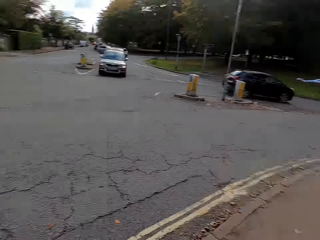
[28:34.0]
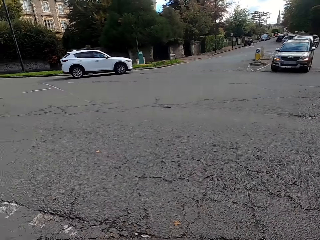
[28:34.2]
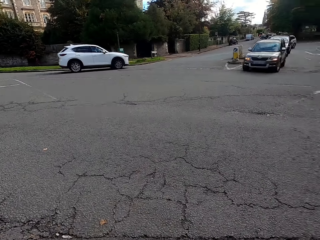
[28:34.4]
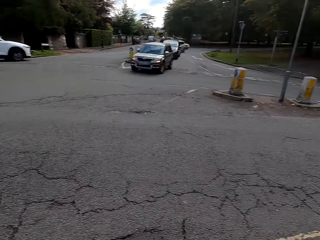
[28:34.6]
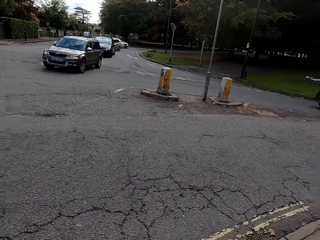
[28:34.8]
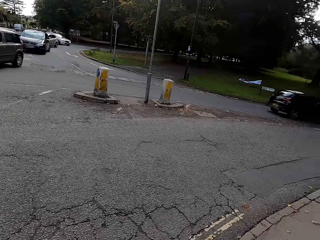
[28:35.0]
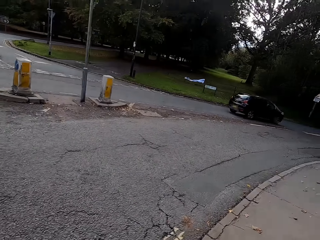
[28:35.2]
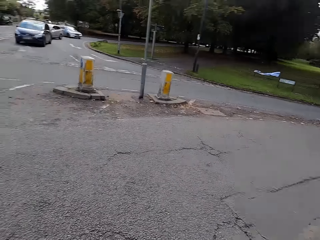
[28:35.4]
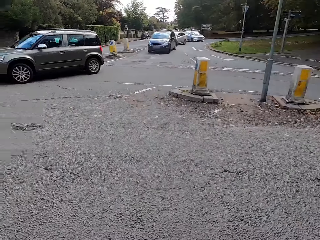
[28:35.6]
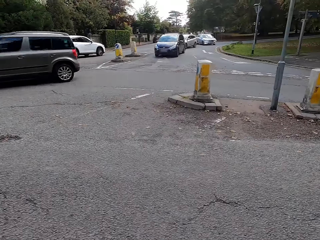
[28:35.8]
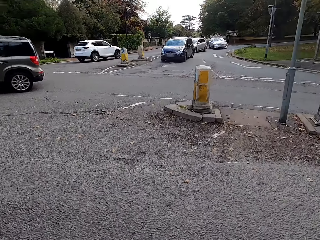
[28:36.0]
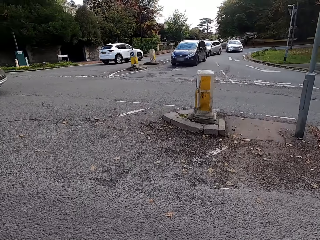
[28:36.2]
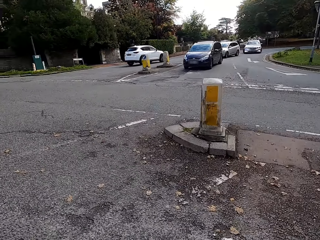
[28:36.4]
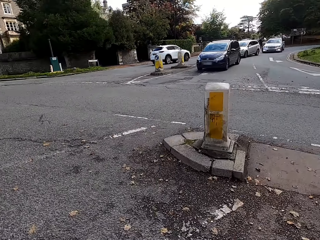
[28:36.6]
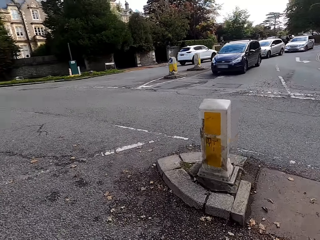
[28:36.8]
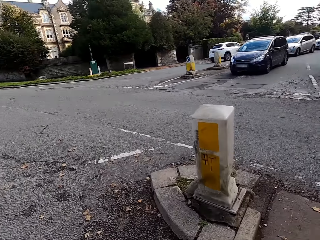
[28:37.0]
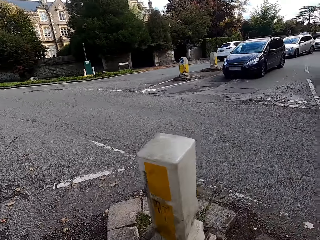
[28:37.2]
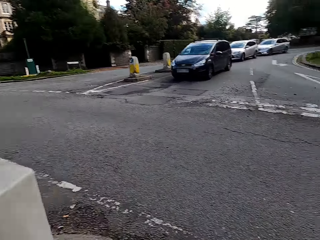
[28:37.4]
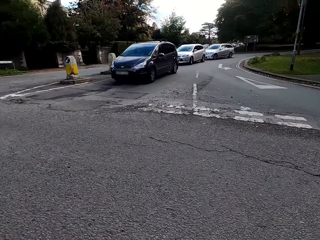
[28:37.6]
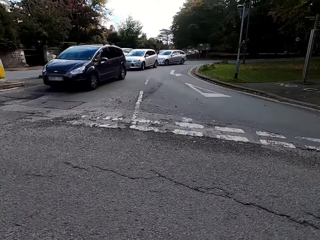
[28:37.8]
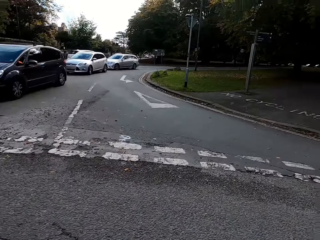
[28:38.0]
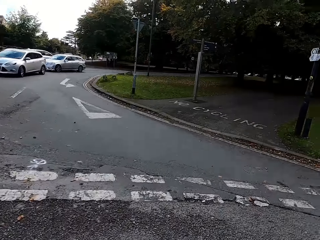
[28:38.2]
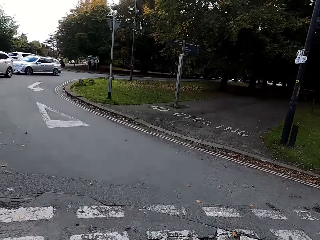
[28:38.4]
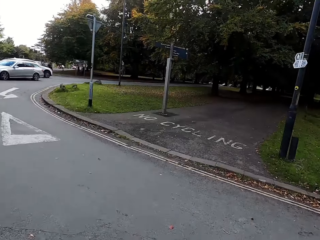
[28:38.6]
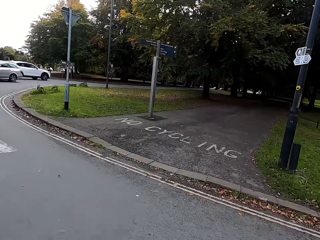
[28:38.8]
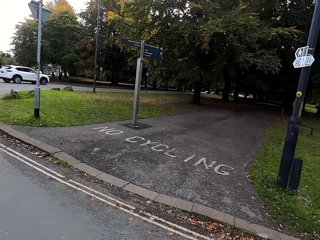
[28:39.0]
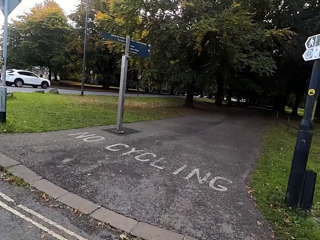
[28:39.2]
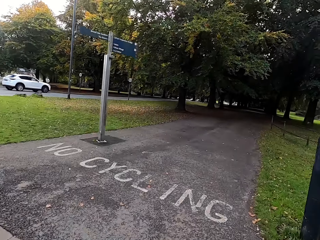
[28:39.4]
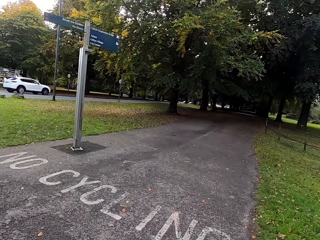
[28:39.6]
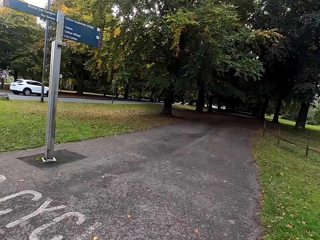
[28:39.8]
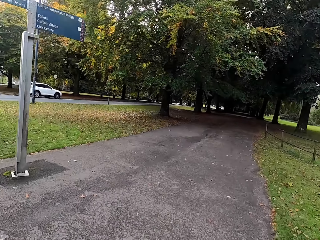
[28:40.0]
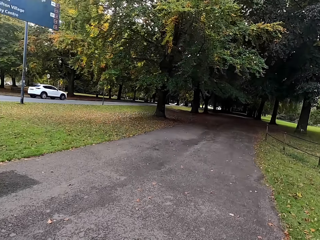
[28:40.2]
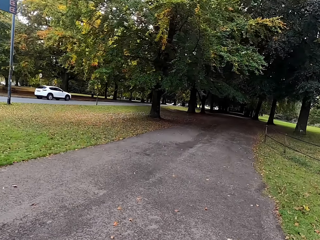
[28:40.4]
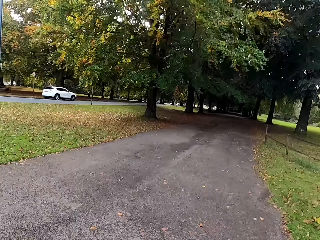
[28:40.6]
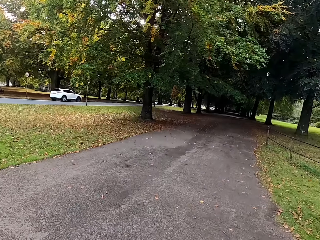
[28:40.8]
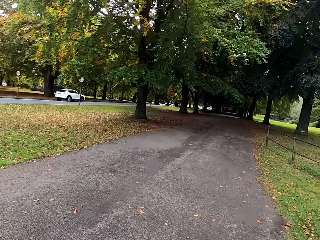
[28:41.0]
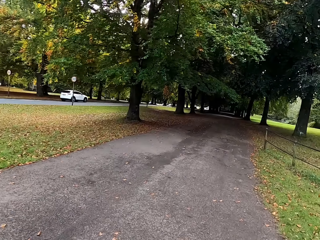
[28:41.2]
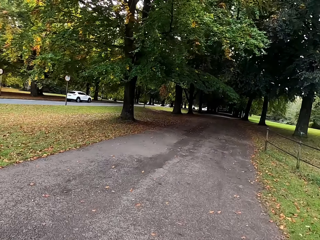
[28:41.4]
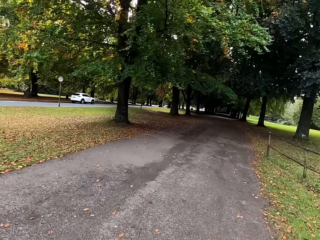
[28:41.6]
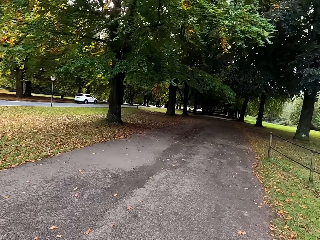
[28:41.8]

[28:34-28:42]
The camera wearer crosses the road.

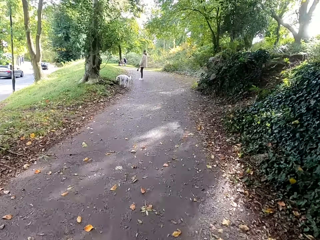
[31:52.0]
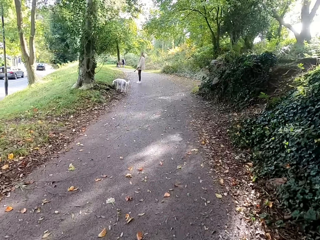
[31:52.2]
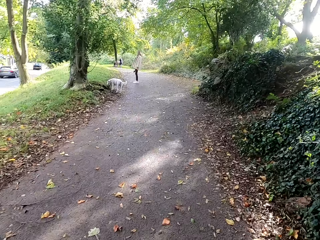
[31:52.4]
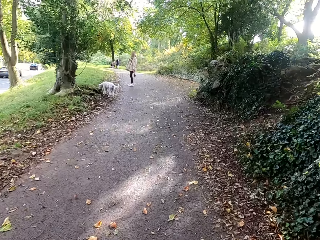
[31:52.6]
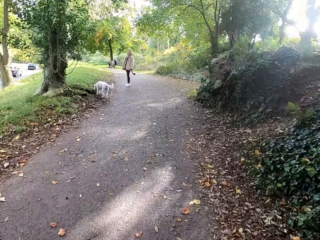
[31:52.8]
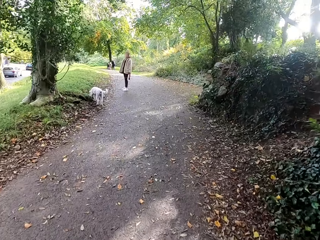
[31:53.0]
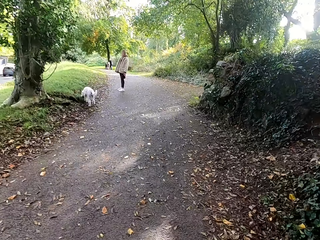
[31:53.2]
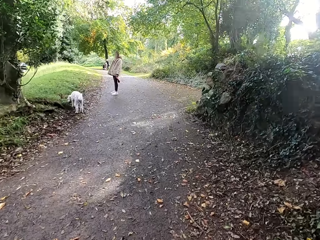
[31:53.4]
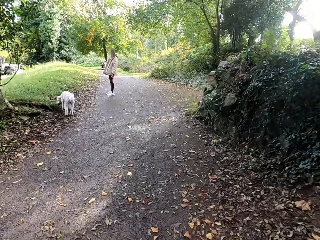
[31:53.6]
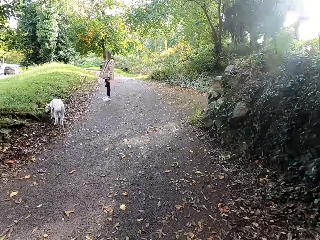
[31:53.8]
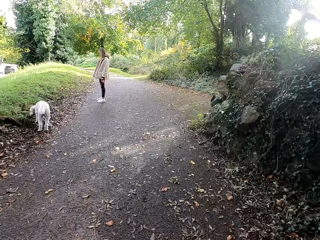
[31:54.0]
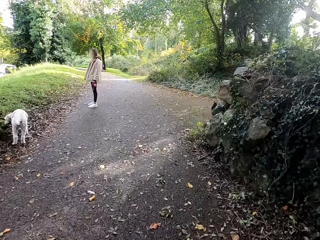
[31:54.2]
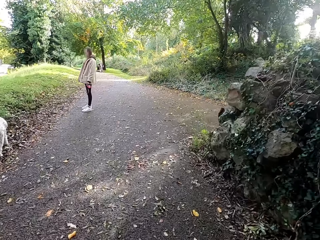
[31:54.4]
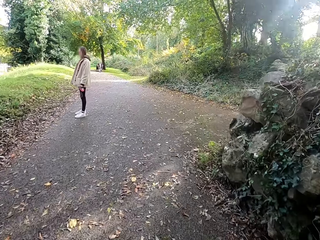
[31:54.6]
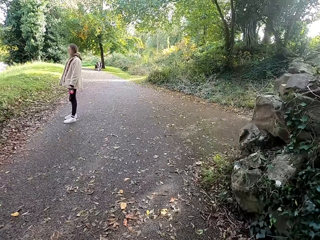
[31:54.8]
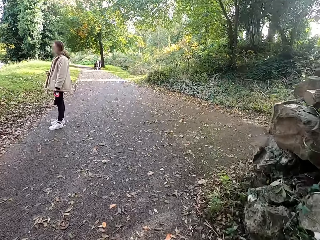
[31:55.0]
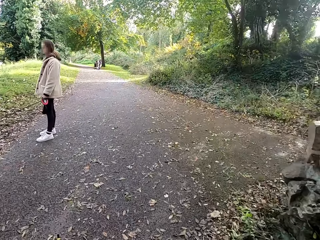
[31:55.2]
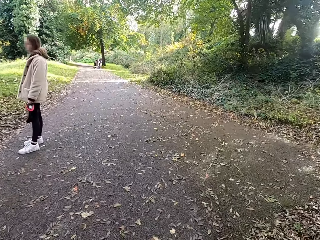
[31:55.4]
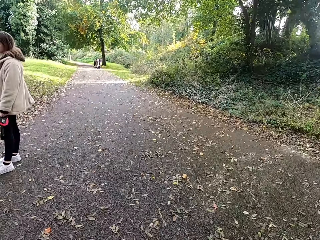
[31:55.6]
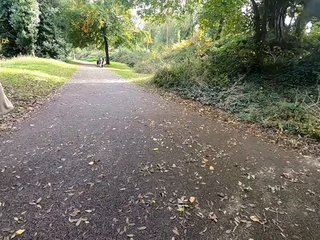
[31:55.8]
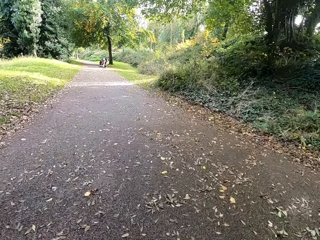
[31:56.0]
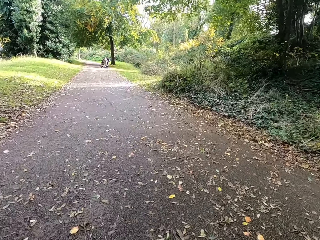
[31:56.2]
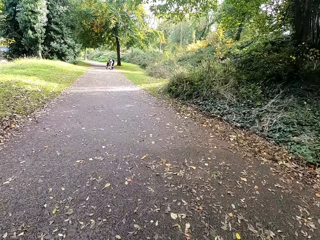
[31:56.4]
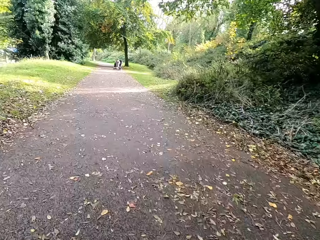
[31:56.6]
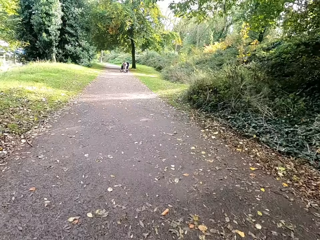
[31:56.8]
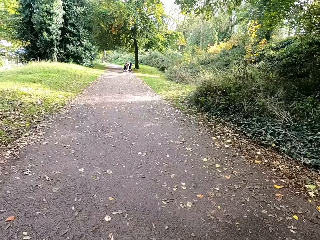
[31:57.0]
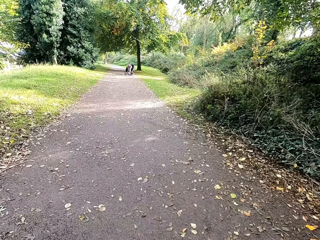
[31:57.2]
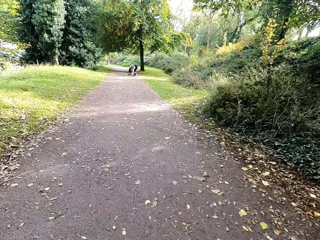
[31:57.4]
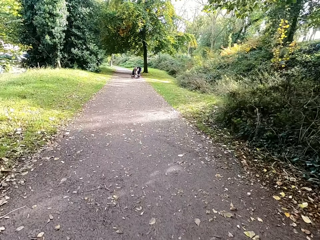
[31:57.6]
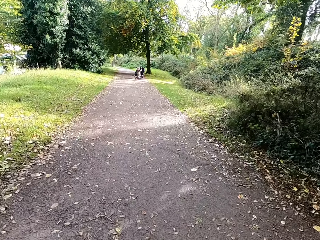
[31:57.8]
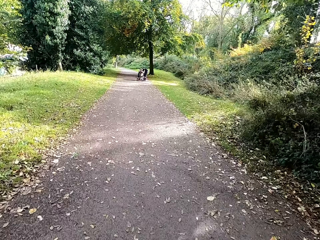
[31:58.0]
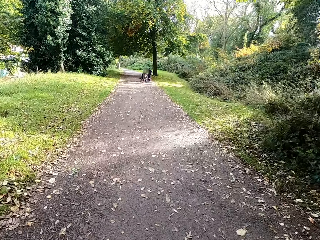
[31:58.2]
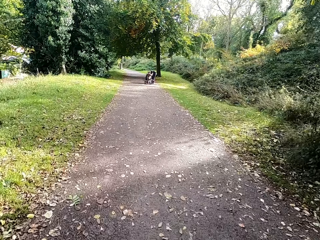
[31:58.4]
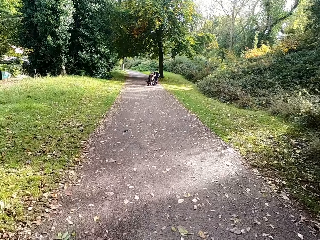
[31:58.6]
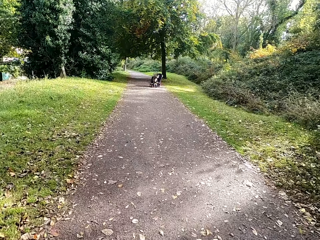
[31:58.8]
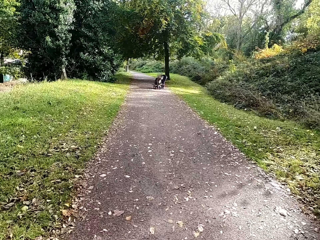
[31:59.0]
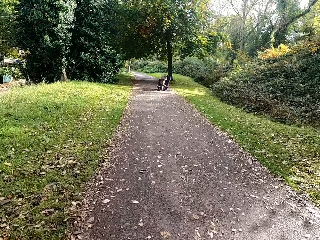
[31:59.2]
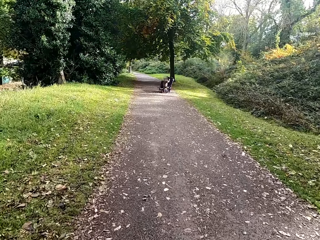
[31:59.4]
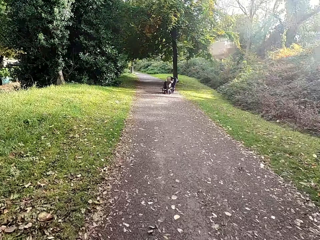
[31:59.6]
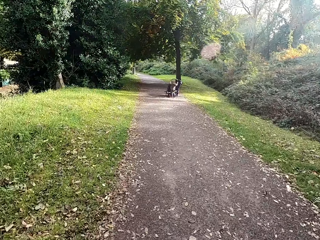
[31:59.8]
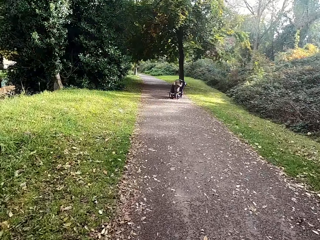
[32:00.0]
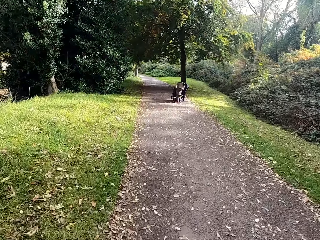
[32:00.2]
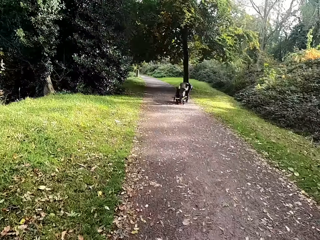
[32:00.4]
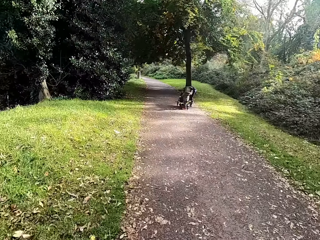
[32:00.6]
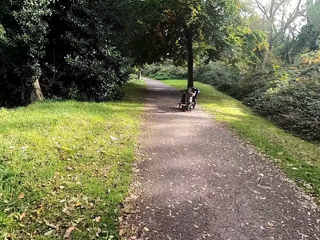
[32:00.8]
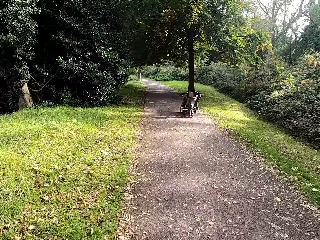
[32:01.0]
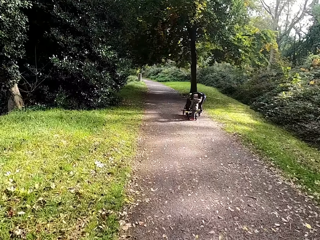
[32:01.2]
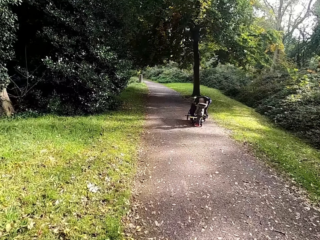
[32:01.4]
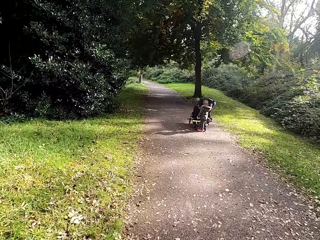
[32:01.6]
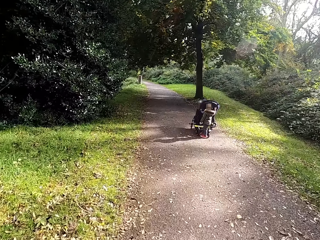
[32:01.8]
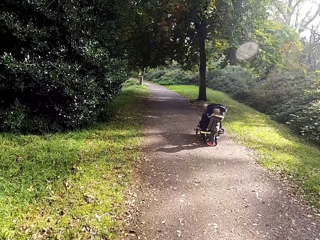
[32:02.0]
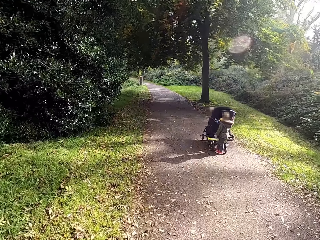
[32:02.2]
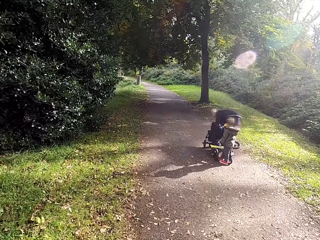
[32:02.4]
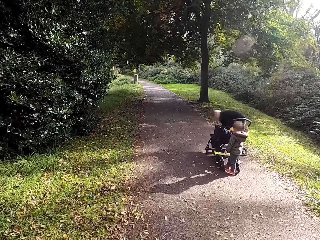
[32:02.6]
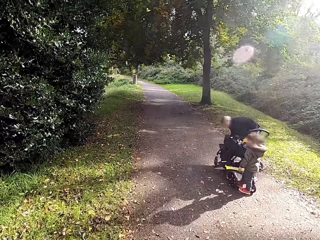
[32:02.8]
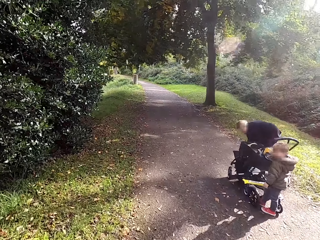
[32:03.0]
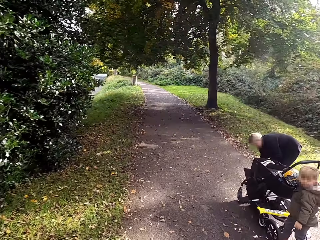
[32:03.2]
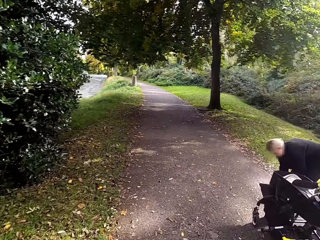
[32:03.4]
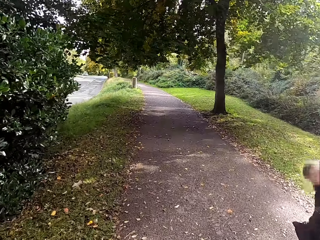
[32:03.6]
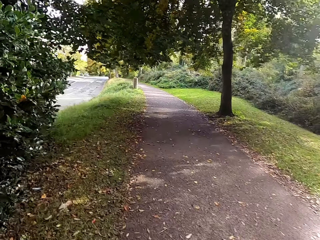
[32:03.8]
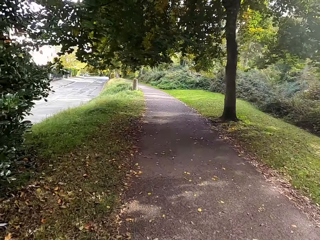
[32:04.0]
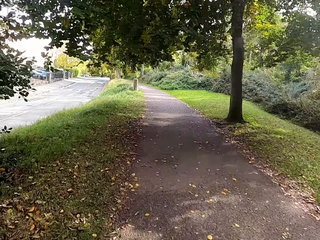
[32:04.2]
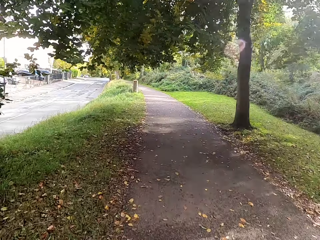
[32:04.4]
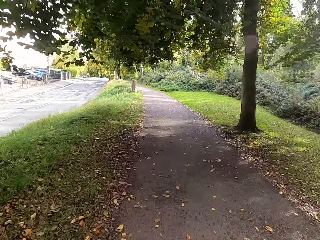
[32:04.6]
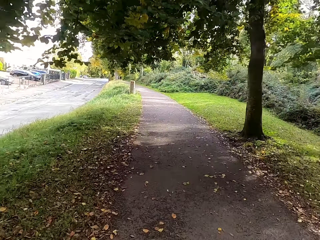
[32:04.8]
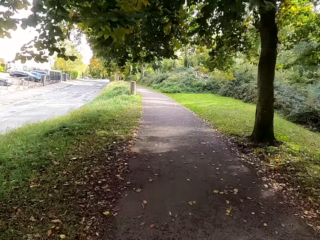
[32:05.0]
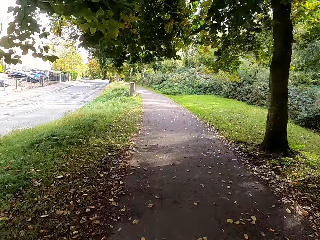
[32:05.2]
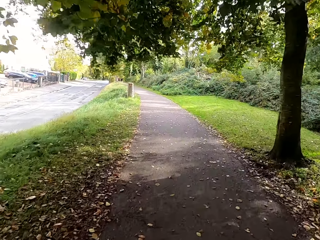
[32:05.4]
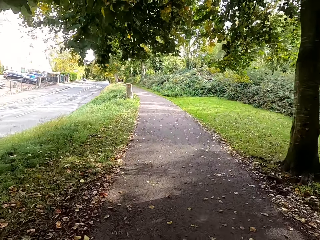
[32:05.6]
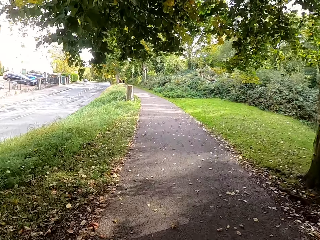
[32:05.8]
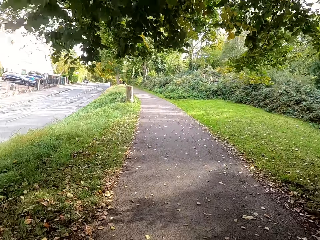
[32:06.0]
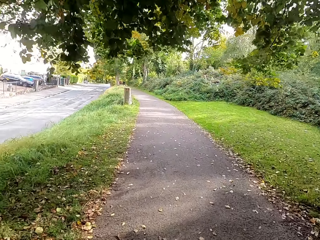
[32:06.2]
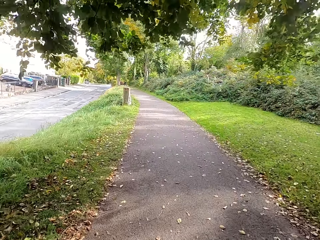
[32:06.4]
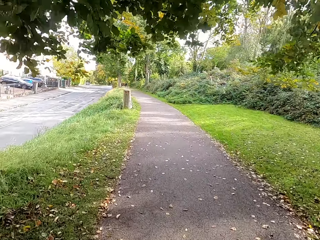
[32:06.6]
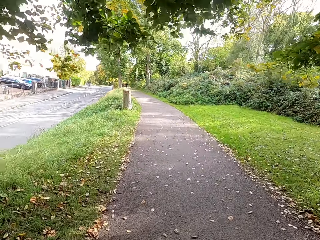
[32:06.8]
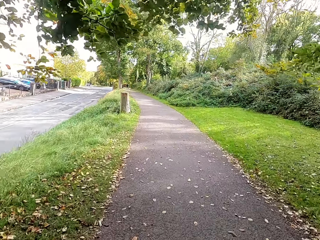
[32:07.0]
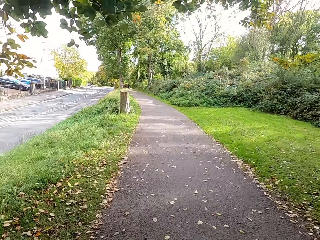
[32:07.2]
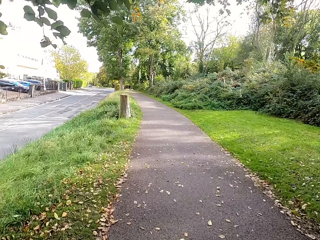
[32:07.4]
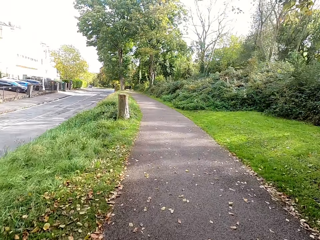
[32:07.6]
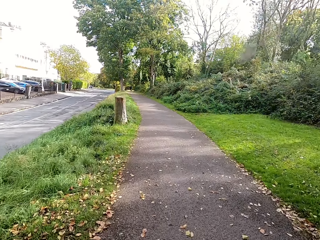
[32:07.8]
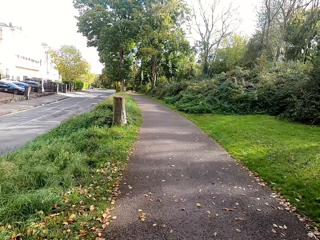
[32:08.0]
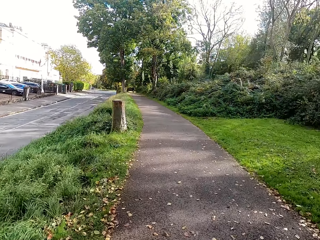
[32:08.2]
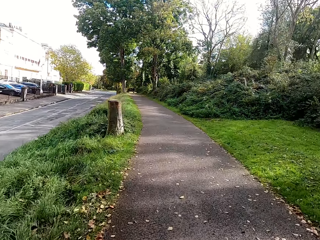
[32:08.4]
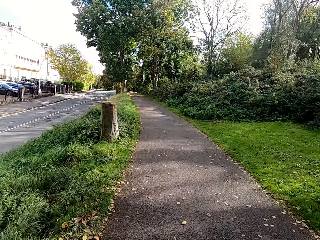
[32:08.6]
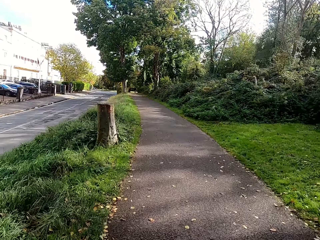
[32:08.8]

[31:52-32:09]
A lady walks a dog on the sidewalk. The camera wearer runs on the sidewalk. A child stands on the sidewalk. The camera wearer runs on the sidewalk.
